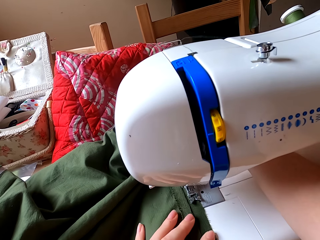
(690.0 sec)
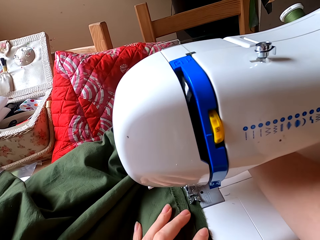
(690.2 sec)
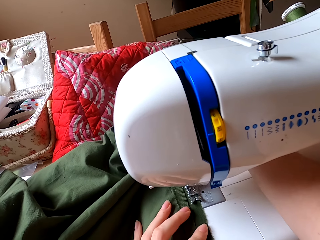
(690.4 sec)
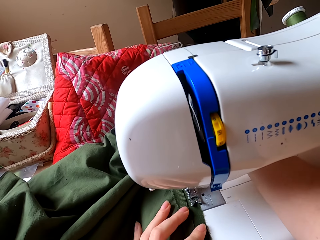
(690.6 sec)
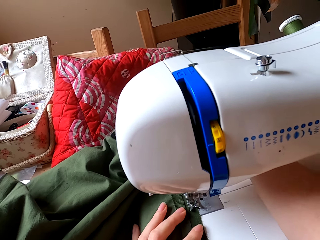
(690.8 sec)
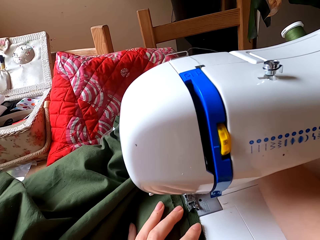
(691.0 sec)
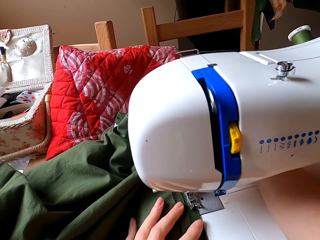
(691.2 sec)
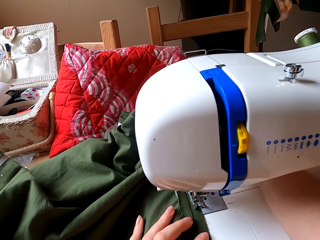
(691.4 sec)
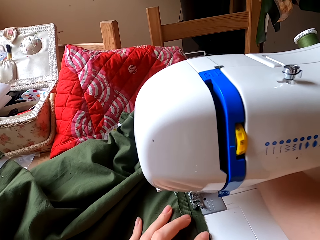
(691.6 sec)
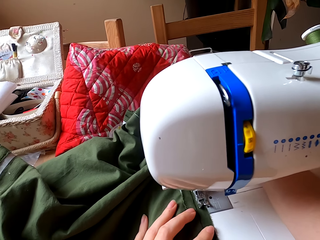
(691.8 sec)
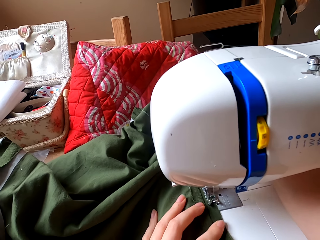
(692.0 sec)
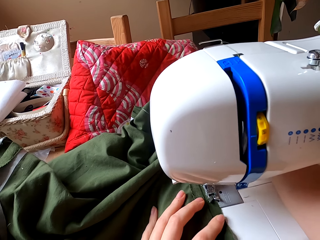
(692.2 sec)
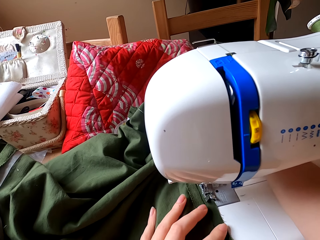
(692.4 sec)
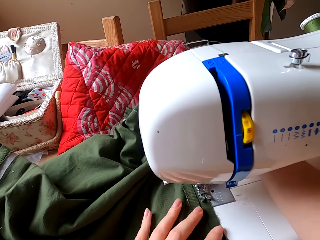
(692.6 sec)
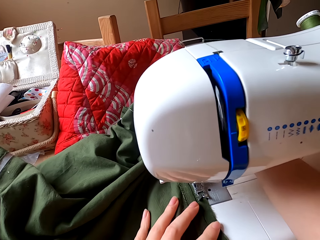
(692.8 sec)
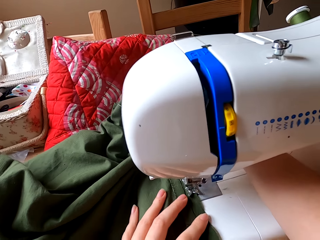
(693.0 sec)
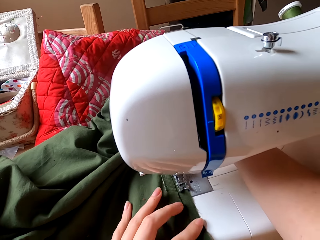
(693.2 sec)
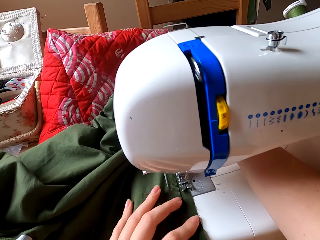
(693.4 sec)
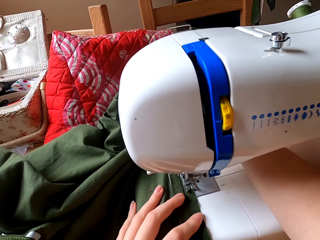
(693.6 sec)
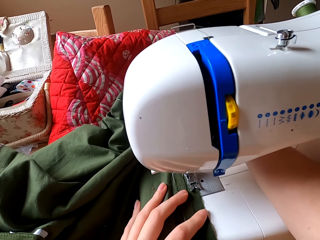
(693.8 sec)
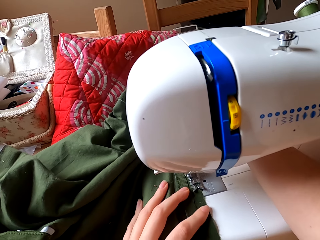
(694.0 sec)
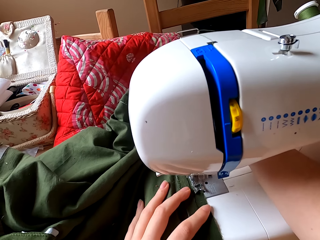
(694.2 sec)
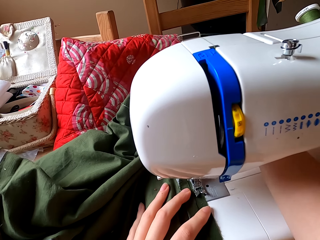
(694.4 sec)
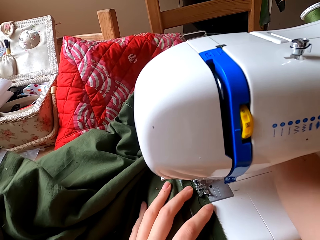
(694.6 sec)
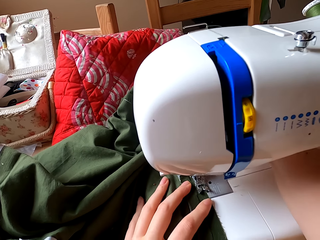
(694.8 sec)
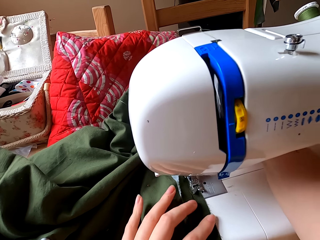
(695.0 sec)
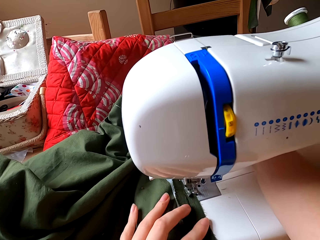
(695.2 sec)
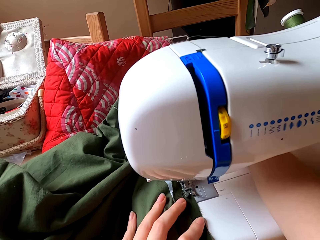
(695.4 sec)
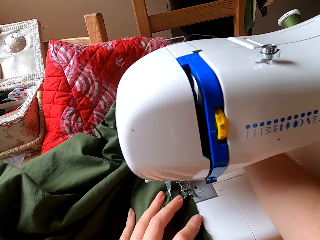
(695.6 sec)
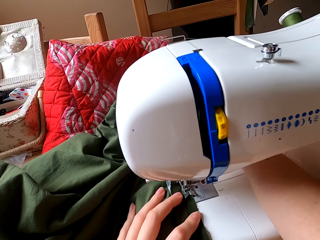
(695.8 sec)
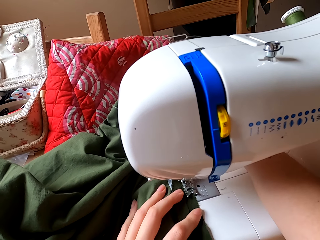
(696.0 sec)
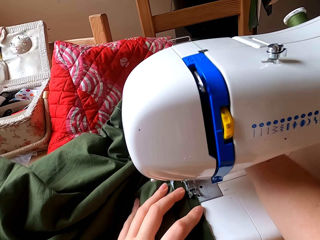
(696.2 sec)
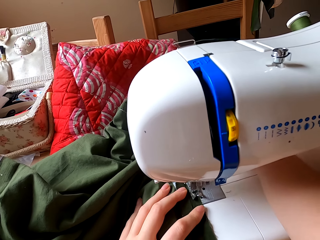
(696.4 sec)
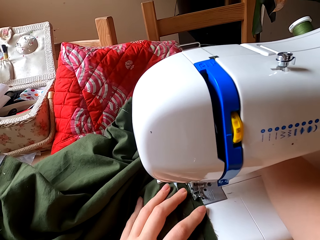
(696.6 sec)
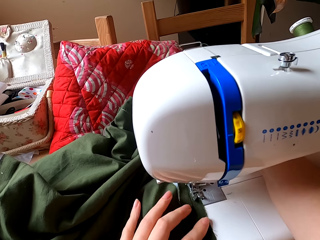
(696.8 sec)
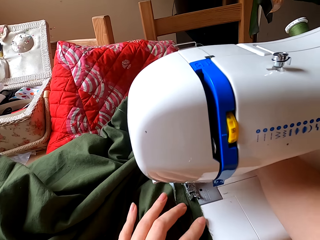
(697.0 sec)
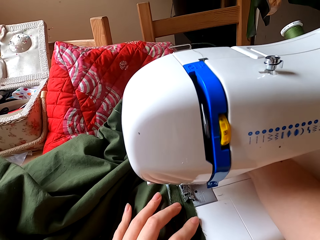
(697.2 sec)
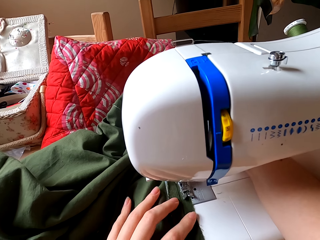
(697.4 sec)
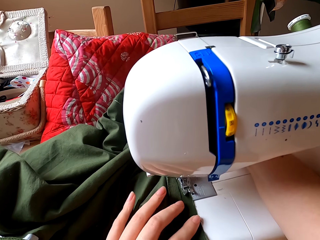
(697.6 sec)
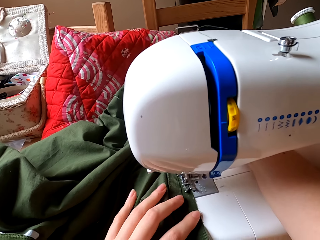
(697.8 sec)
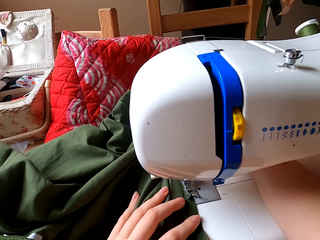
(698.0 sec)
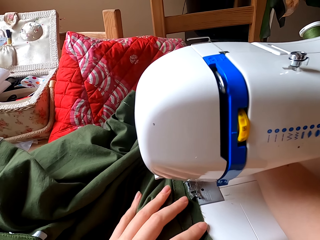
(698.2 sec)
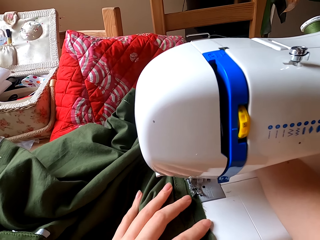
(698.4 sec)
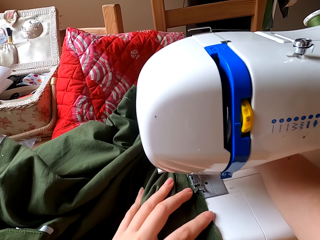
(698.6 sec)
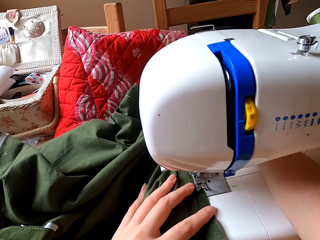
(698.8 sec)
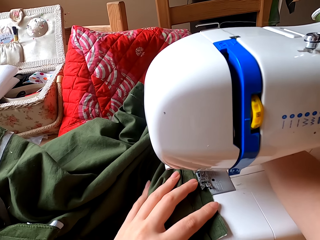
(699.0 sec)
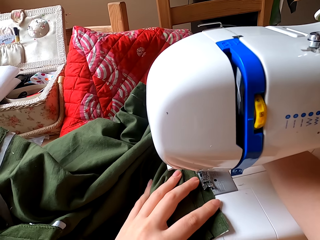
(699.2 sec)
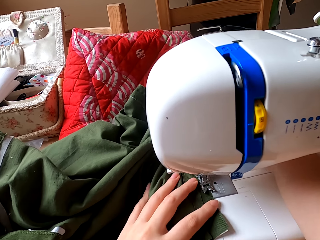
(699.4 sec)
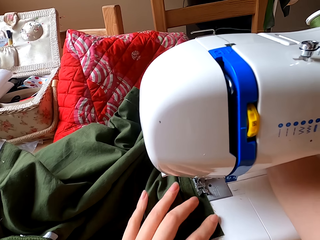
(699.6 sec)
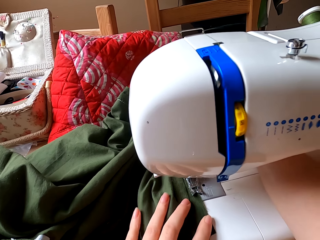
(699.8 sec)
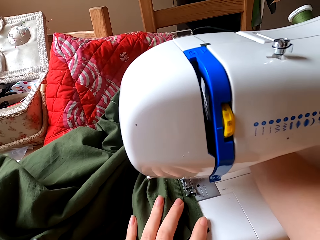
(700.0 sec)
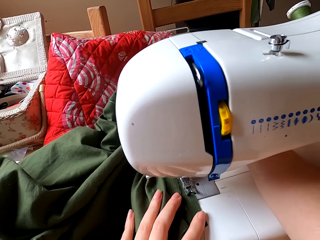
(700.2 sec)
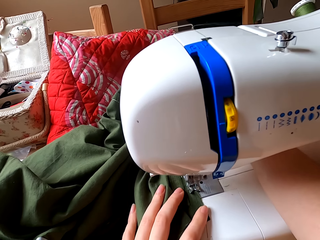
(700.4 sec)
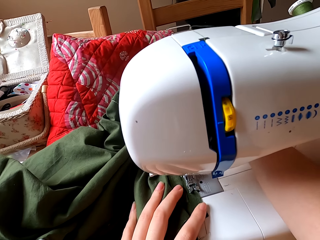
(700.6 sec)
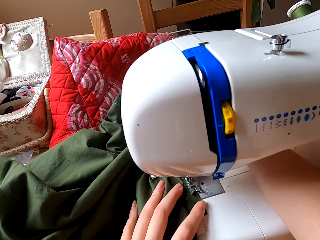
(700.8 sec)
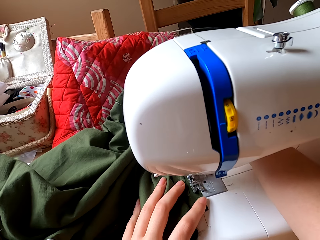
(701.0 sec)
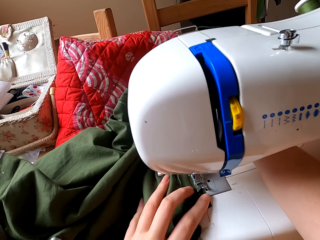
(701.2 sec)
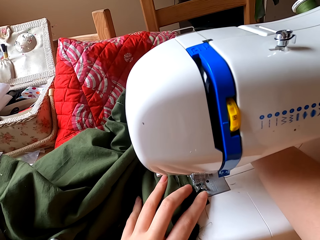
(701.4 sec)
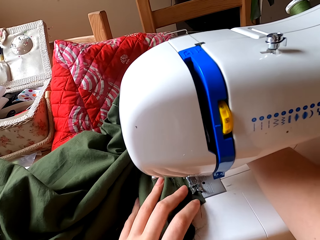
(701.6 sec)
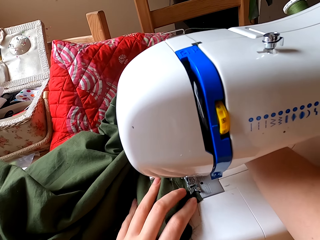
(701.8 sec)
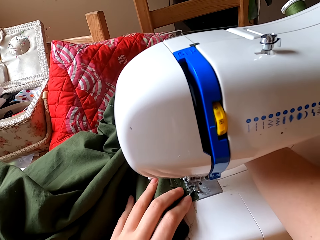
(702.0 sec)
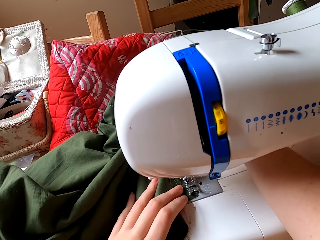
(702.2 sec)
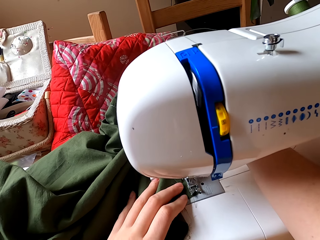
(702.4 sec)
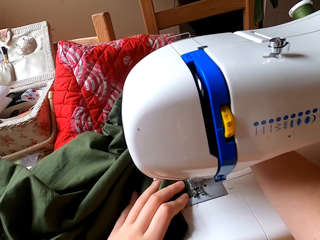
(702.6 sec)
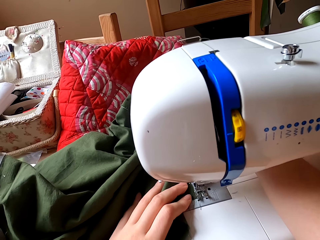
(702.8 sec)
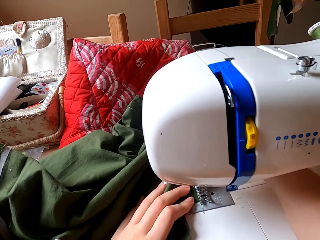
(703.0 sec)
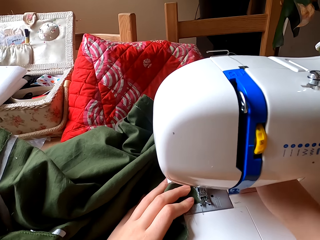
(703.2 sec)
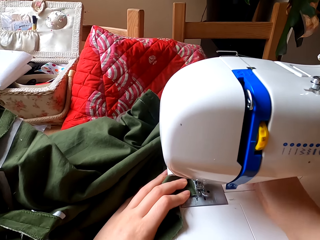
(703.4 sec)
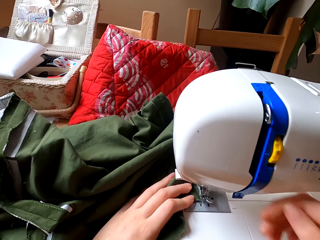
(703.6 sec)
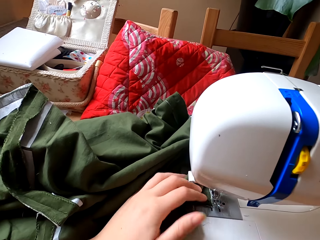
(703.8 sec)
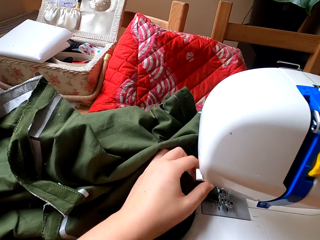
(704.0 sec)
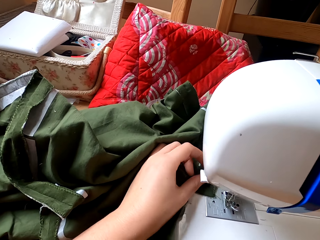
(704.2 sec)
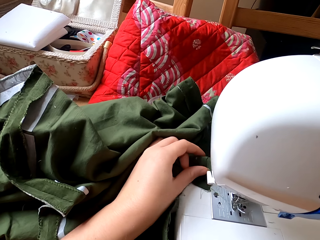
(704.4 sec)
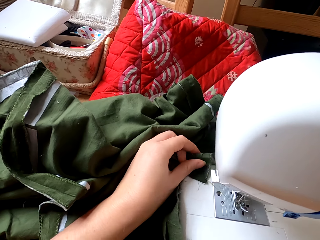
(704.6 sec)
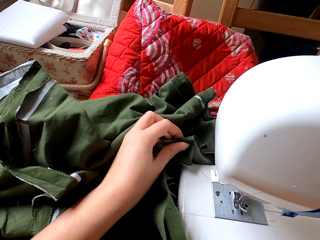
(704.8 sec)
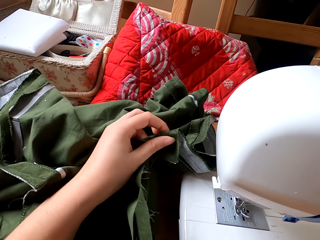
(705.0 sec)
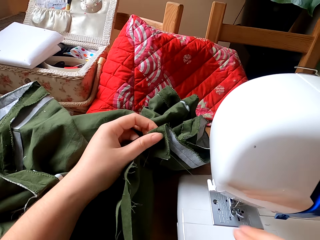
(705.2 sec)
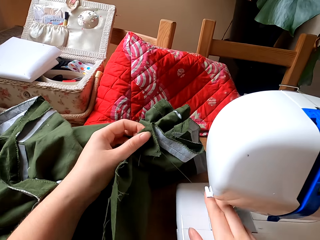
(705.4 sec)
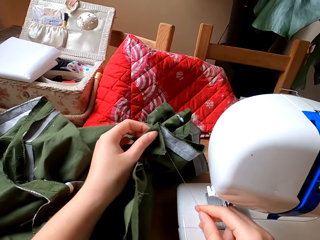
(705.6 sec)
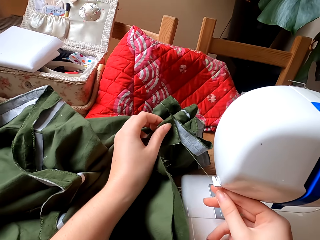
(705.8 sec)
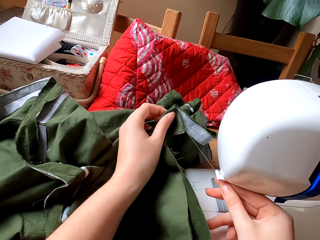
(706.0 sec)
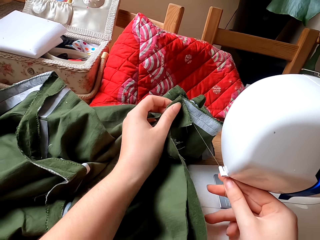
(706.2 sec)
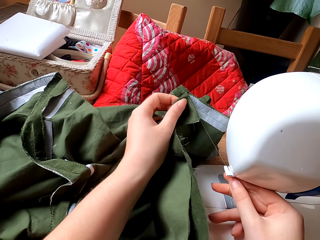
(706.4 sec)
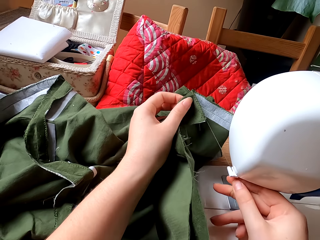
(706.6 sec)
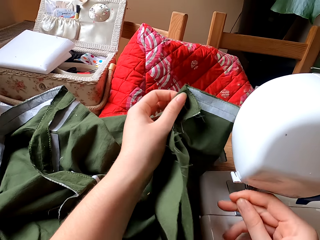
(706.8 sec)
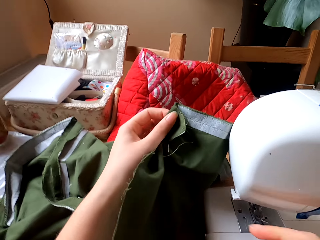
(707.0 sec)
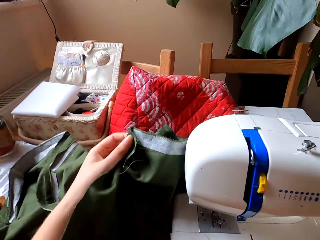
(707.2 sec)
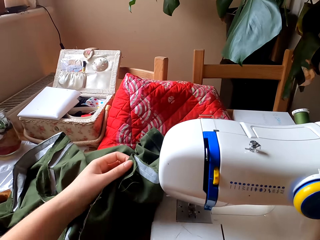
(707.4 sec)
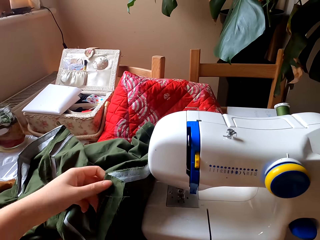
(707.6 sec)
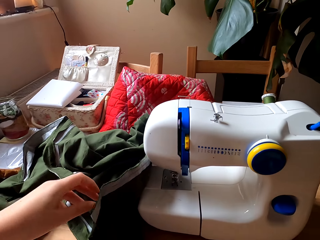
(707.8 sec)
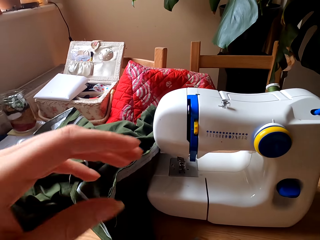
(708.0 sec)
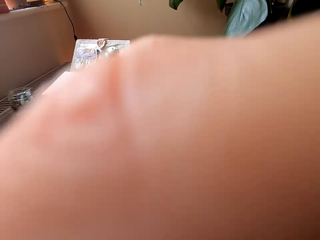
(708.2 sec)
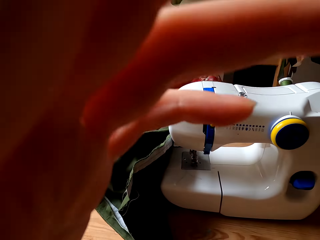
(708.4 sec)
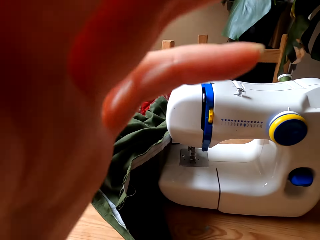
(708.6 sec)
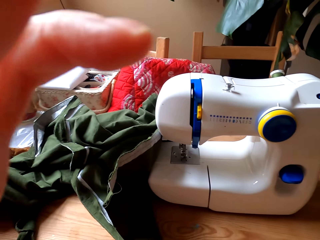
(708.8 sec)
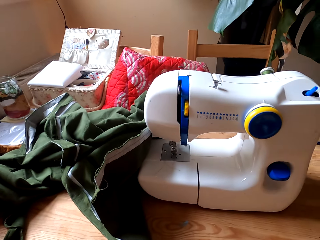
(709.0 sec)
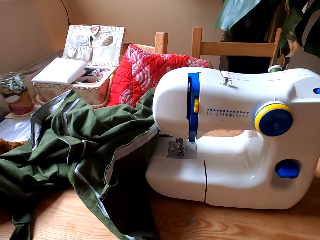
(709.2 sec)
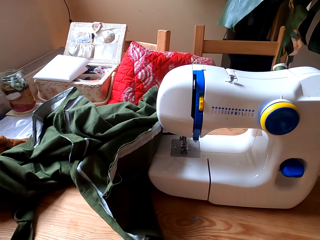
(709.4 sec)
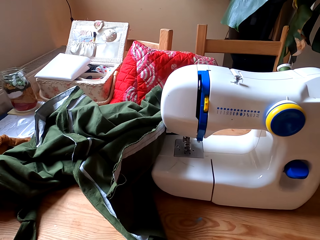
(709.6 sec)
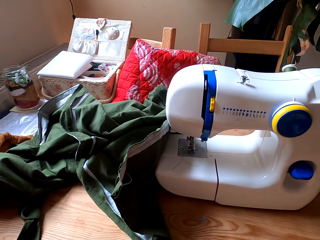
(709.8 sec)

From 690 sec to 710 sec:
The camera wearer pulls the cloth. They cut the thread with the sewing machine. They lift the cloth. They adjust the camera. They raise their left hand to the camera.
